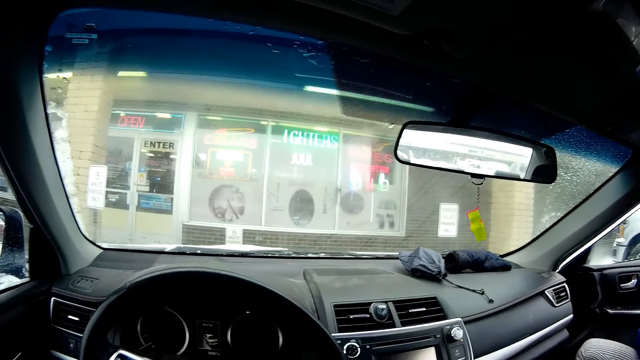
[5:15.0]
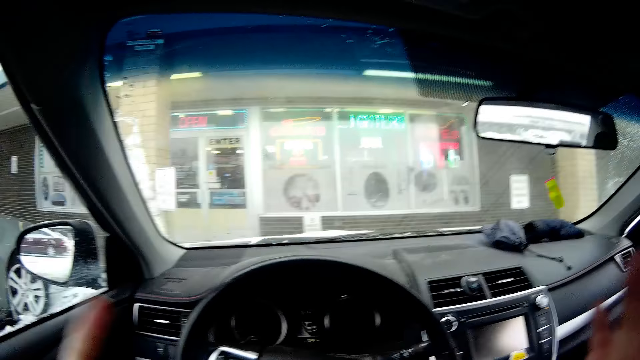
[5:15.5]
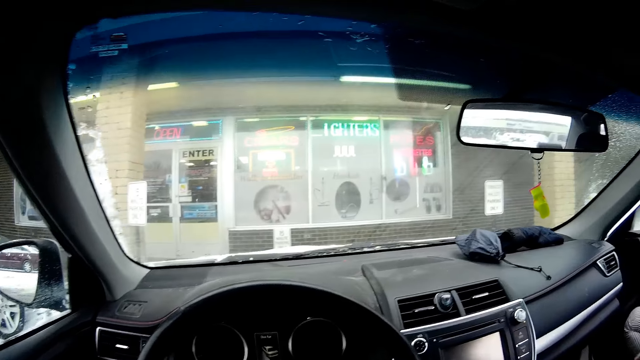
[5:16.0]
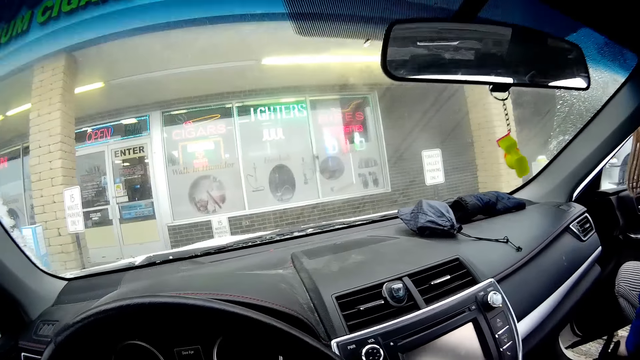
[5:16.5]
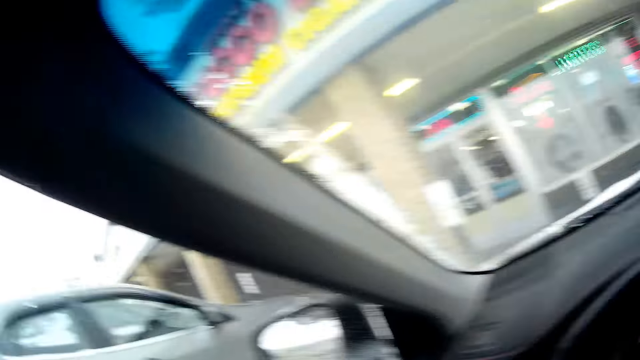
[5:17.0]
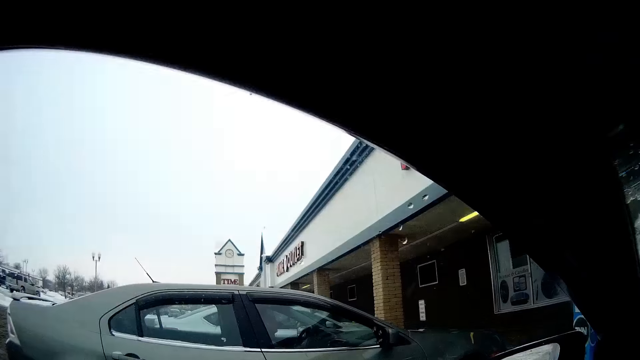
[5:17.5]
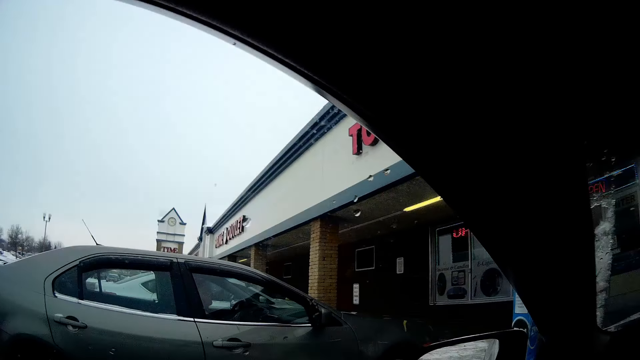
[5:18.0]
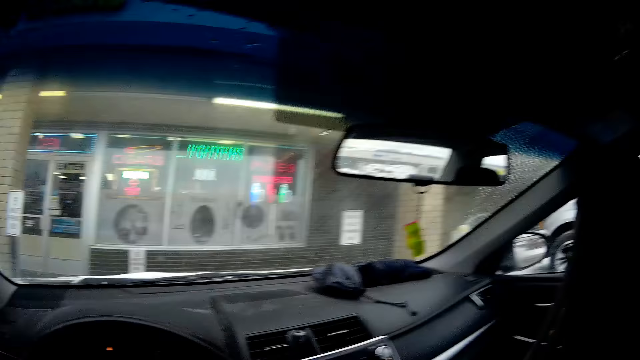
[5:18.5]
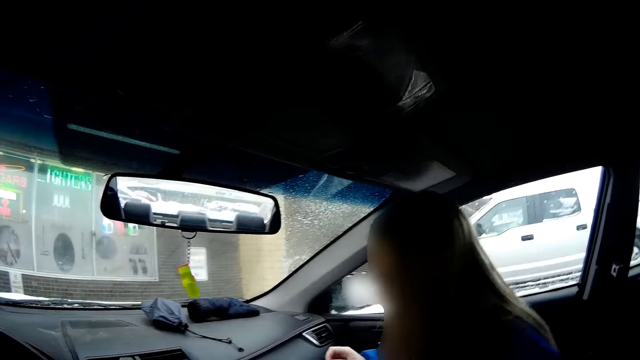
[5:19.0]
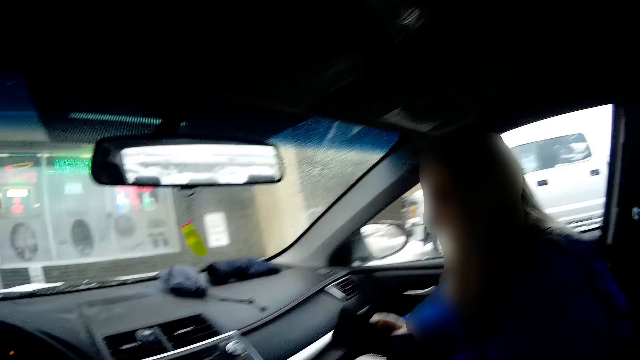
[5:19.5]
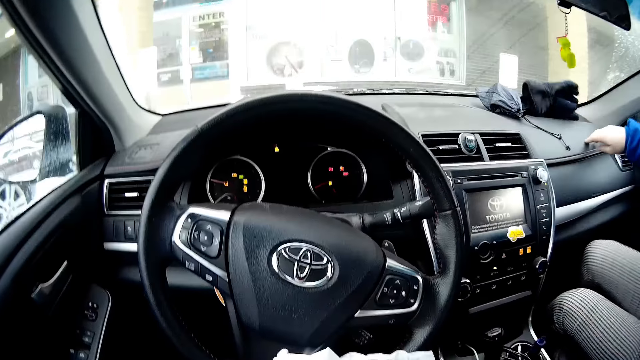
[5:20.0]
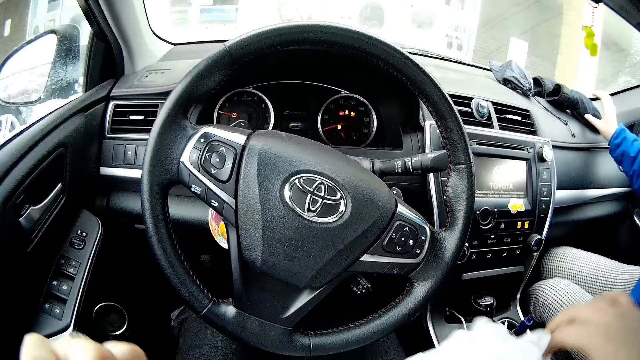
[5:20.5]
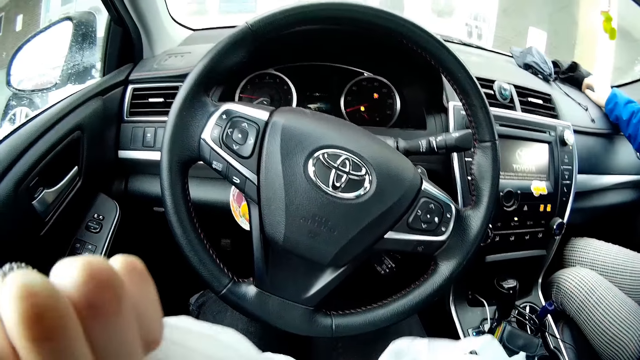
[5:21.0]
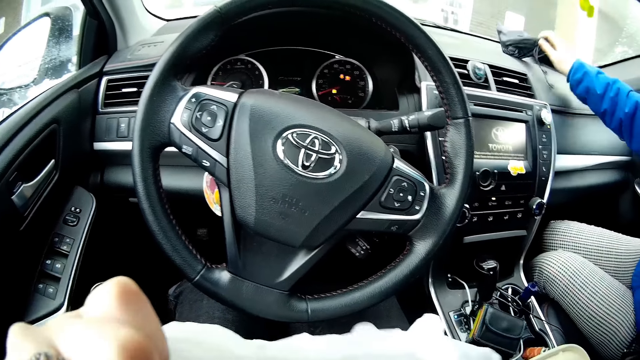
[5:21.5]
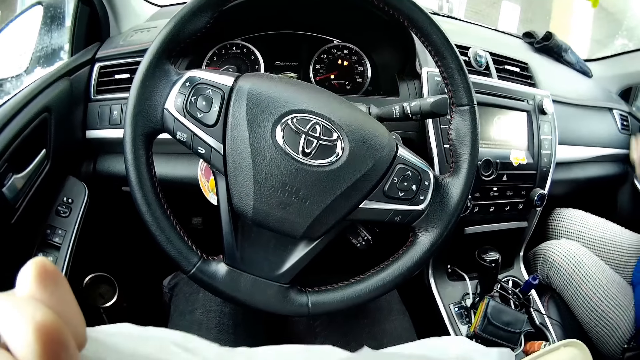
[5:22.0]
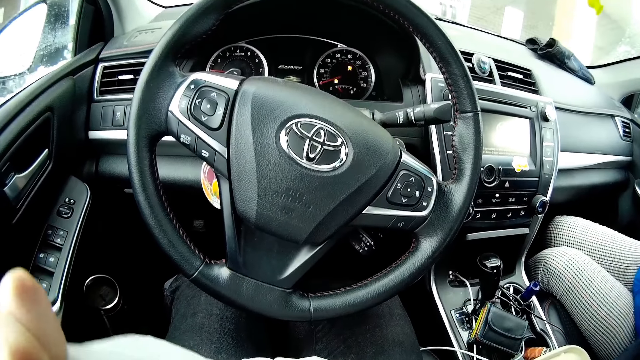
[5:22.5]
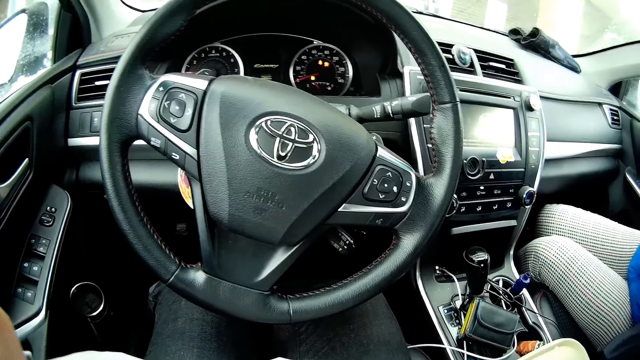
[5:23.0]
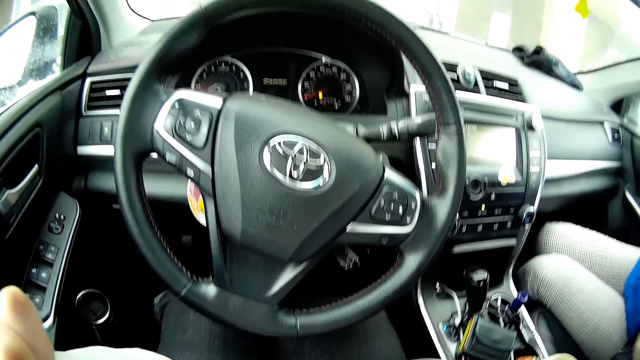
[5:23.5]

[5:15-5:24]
The camera wearer stares at the windscreen. They look outside the car window. They look at a lady. The lady drops a glove next to the windscreen. The camera wearer touches something. Another lady places the gloves on the dashboard of the car. The first lady picks something. The camera wearer looks into the nylon. They hold something.

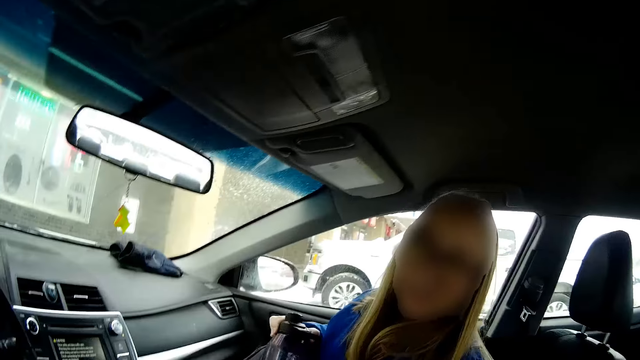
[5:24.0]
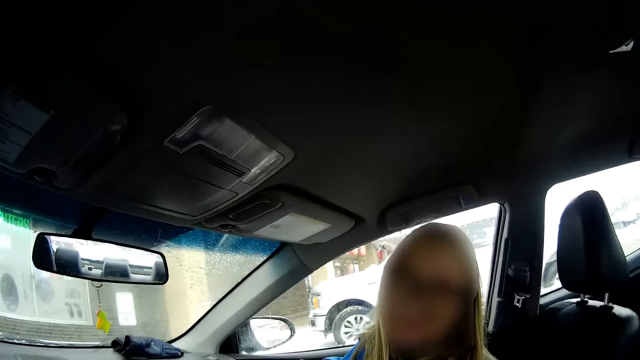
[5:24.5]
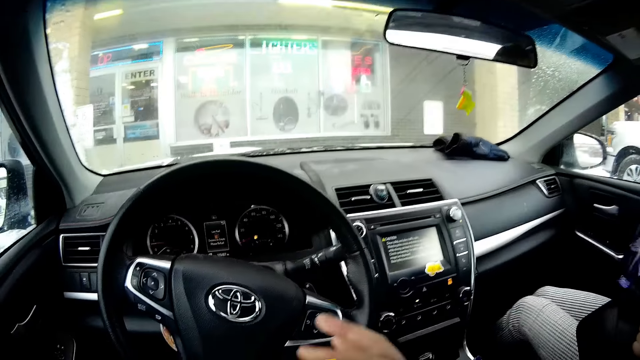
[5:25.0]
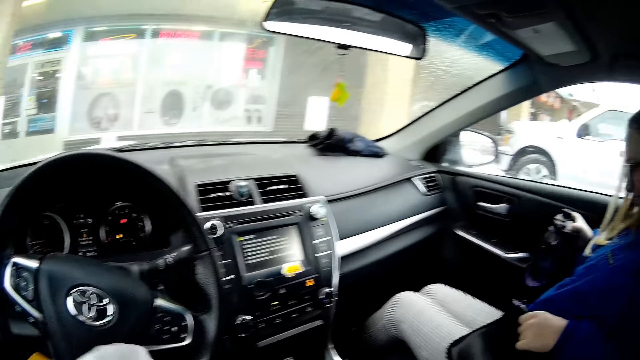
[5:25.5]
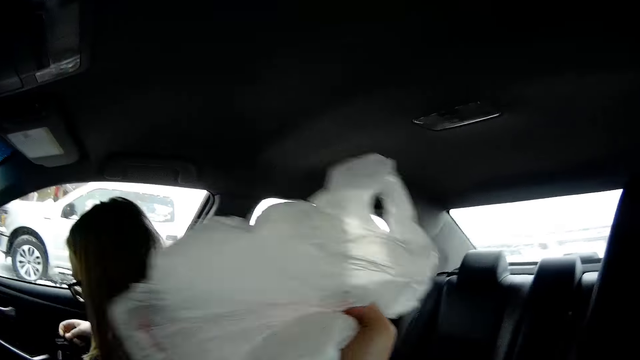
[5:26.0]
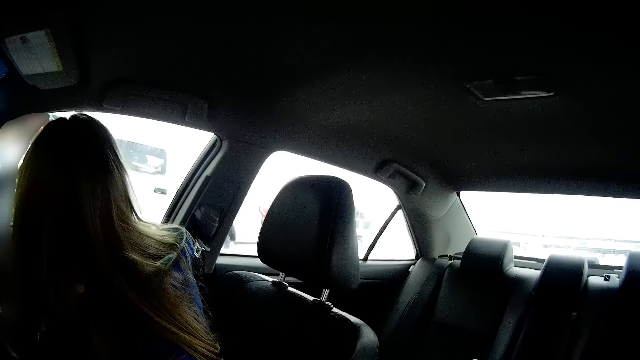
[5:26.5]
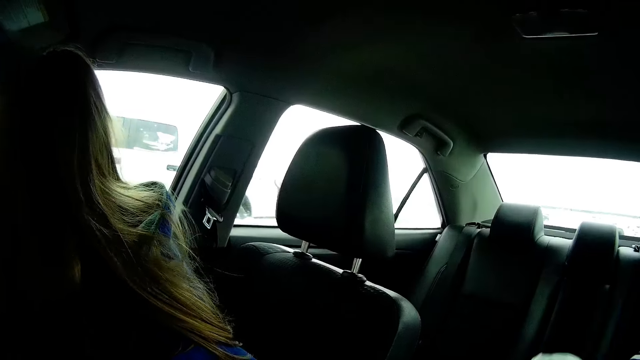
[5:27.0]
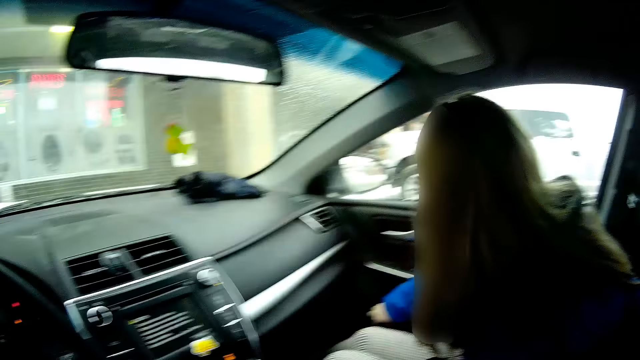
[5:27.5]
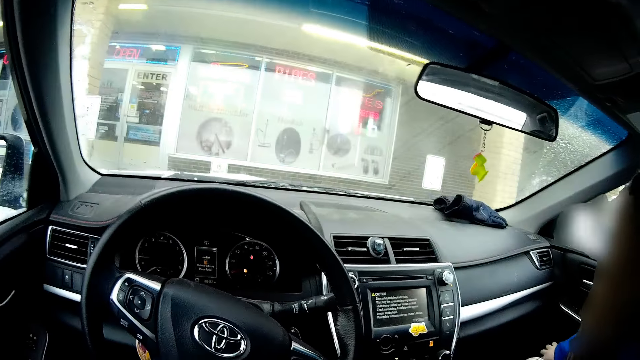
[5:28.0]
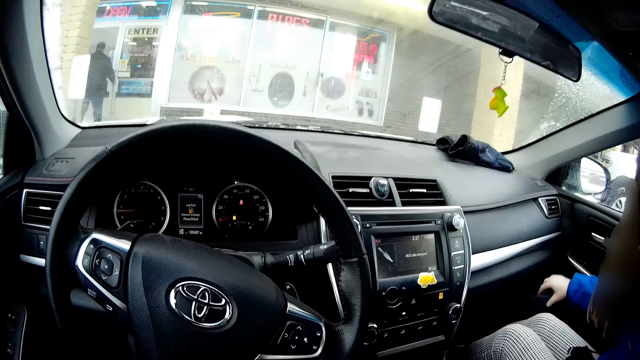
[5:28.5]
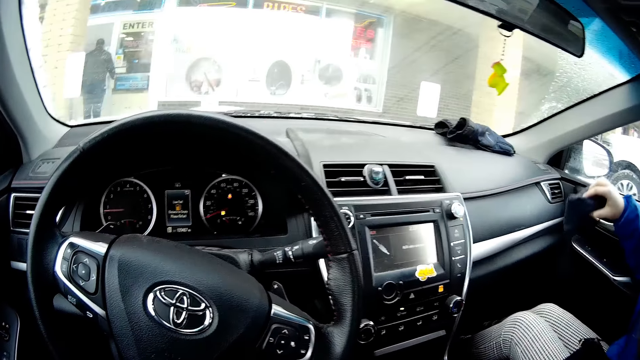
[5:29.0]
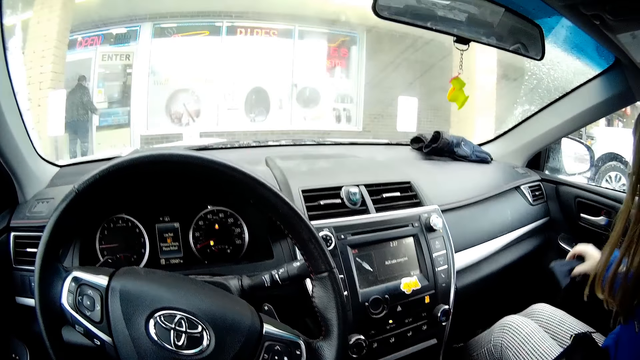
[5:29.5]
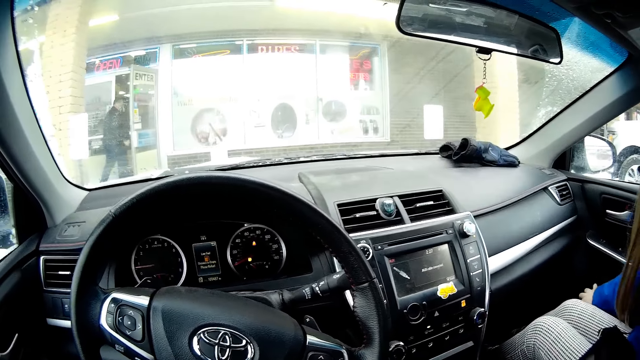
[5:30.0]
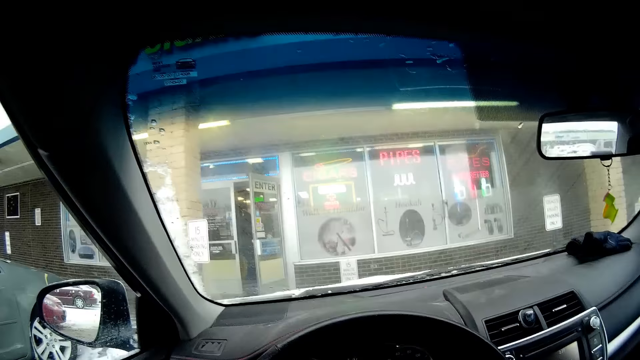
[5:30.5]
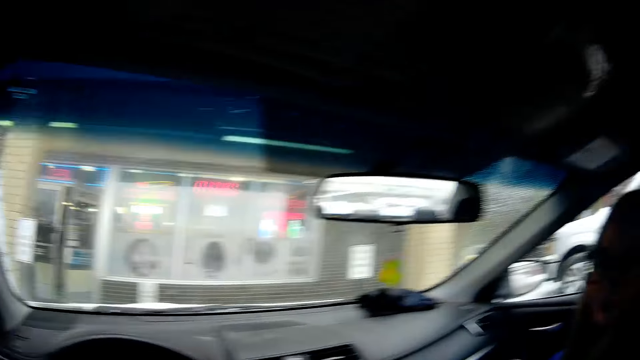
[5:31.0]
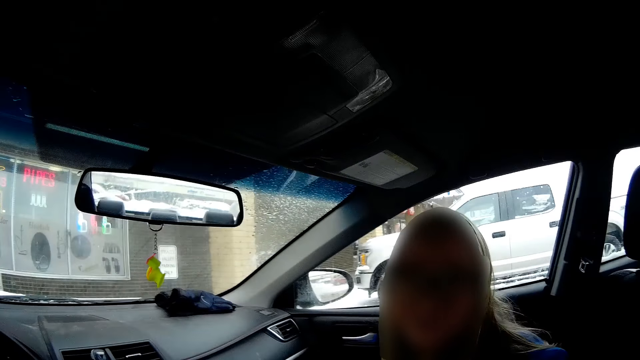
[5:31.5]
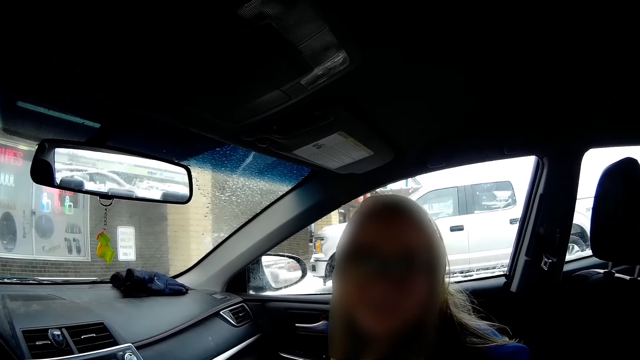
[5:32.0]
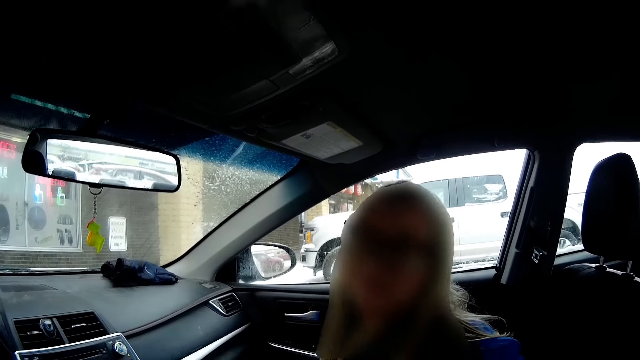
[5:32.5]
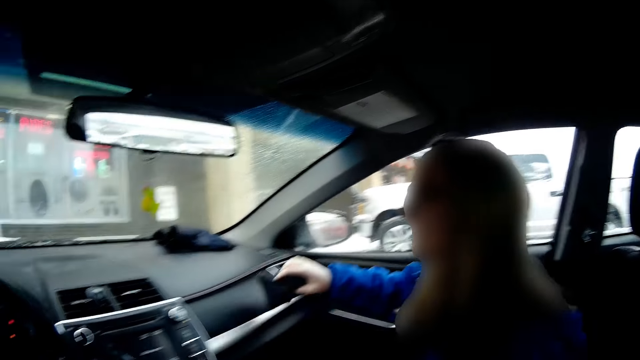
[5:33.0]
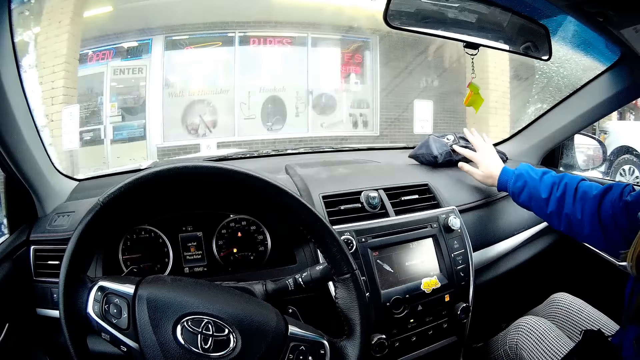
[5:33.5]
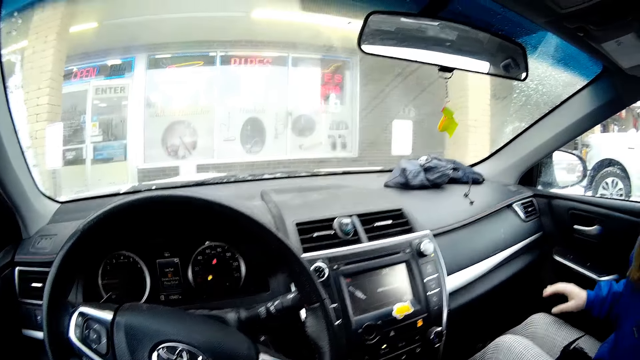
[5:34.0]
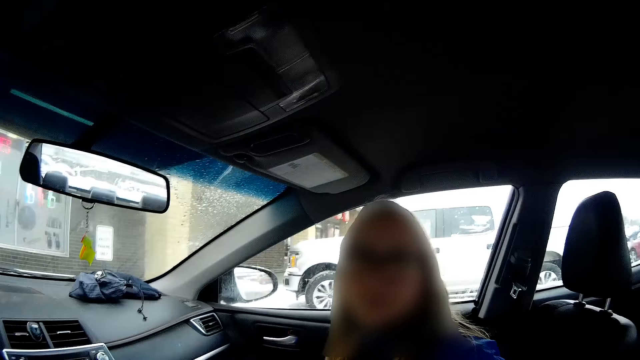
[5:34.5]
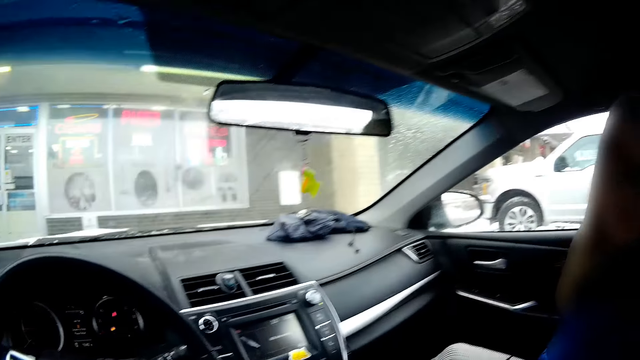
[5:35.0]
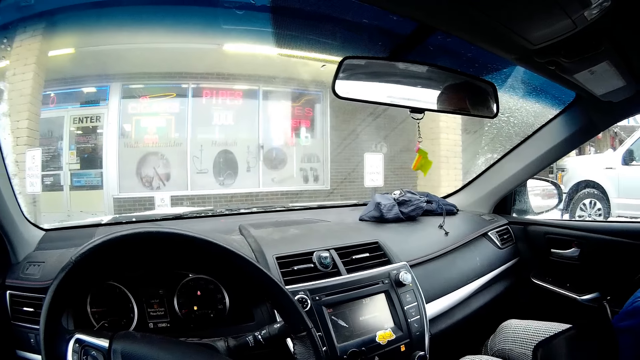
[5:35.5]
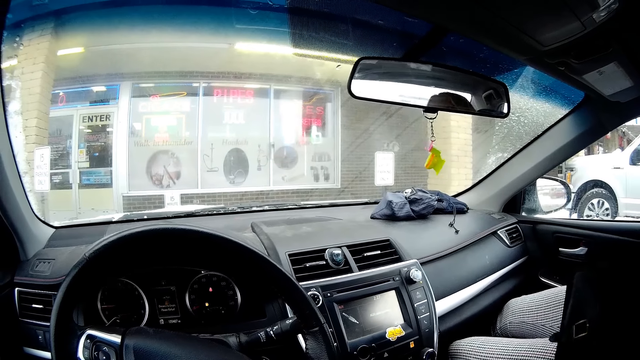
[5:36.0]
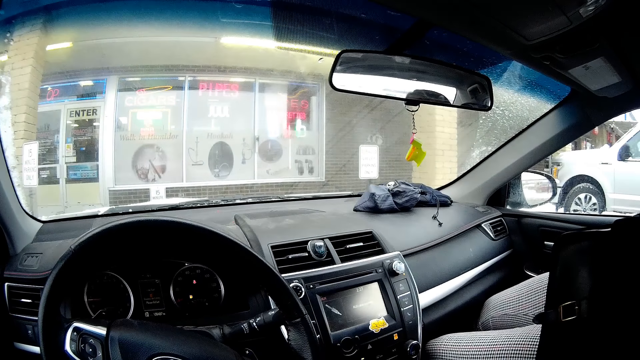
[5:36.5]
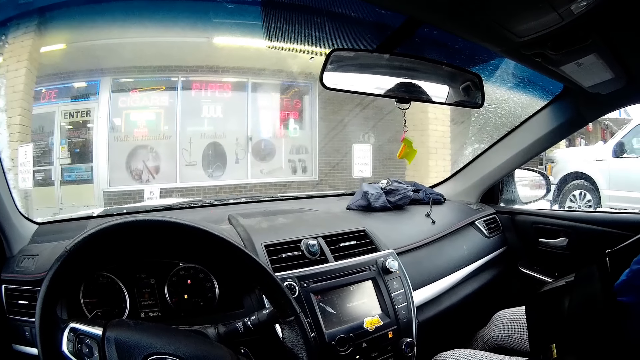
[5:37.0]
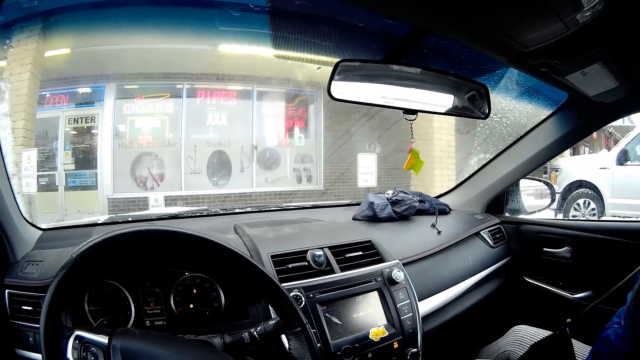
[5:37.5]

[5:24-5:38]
The camera wearer looks at a lady. They pick a box of something. They drop the nylon in the backseat of the car. The lady looks outside the window. The camera wearer turns around in the car. The lady picks a bag from the pocket of the door. A man walks into the store. The lady drops the bag in the pocket of the door. The camera wearer looks at the lady in the car. The lady drops the bag on the dashboard of the car and adjusts herself on the car seat.
